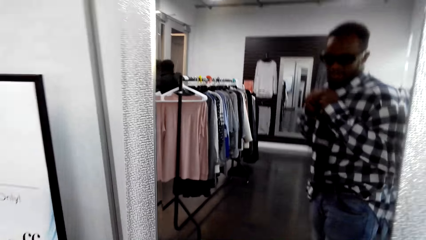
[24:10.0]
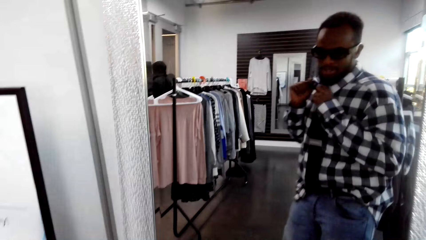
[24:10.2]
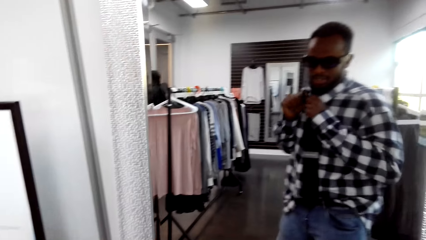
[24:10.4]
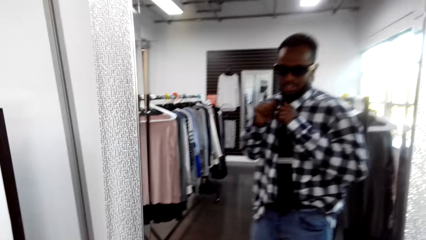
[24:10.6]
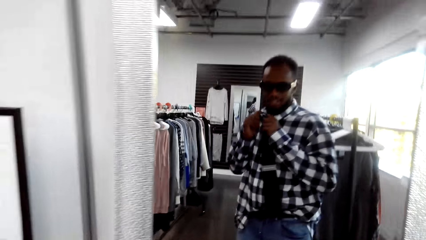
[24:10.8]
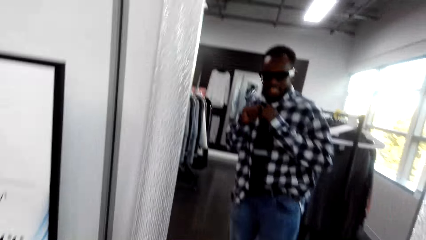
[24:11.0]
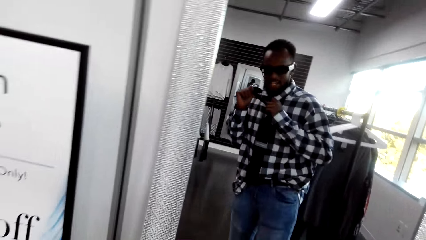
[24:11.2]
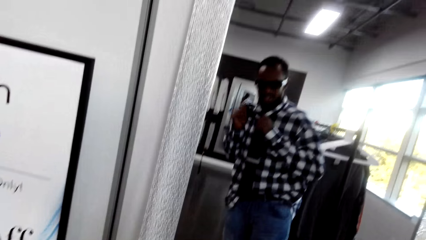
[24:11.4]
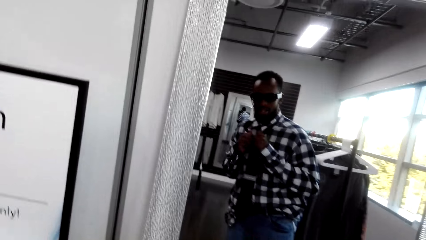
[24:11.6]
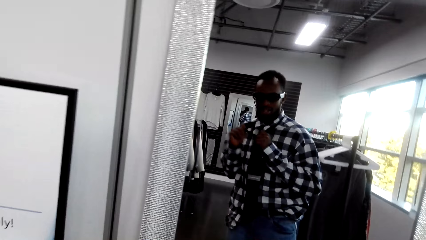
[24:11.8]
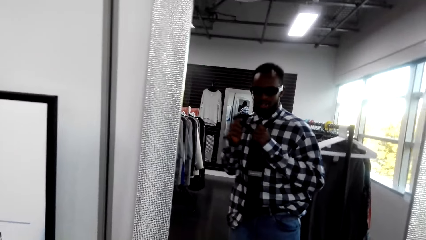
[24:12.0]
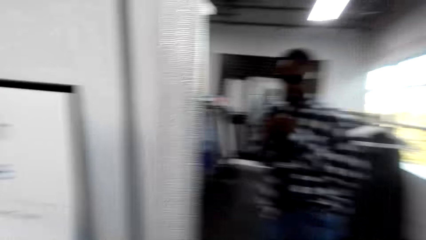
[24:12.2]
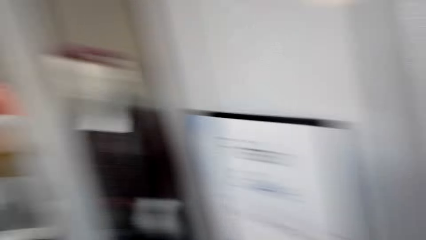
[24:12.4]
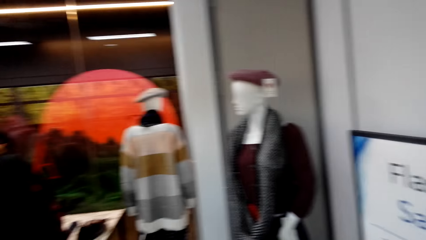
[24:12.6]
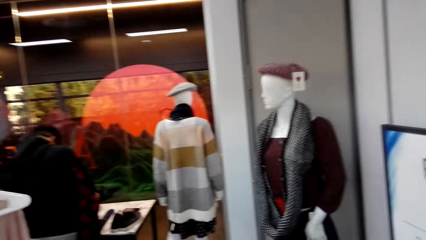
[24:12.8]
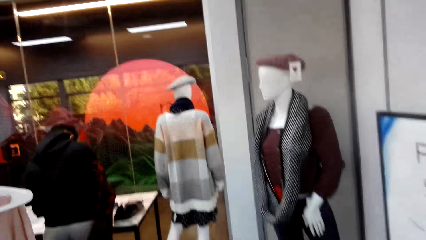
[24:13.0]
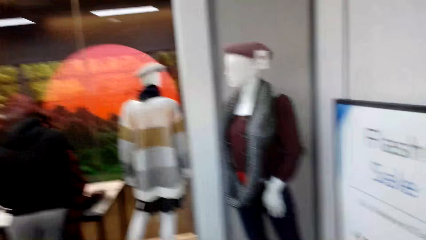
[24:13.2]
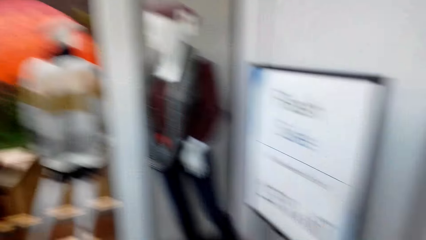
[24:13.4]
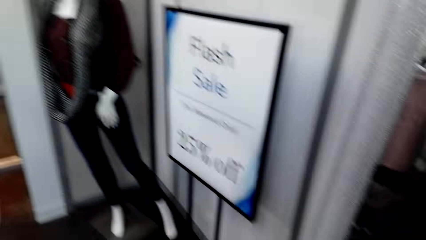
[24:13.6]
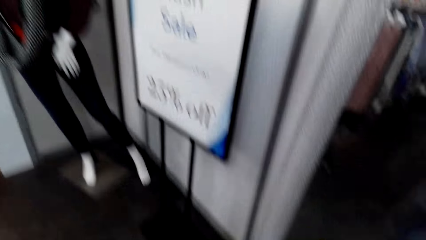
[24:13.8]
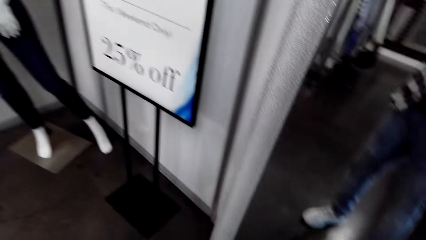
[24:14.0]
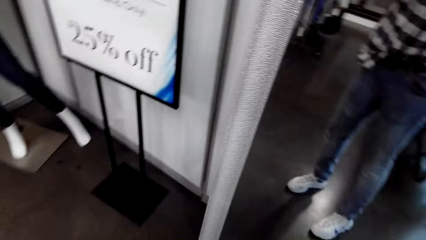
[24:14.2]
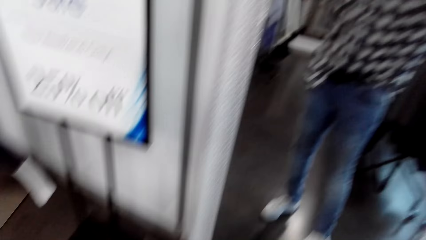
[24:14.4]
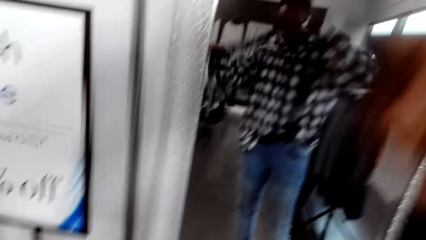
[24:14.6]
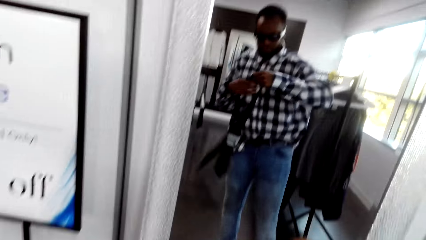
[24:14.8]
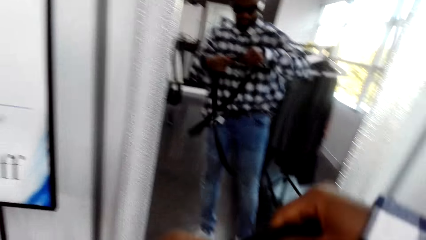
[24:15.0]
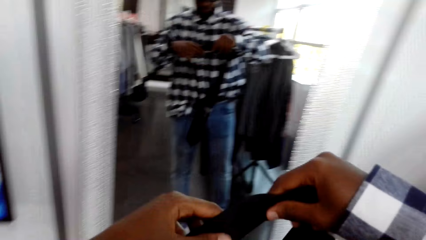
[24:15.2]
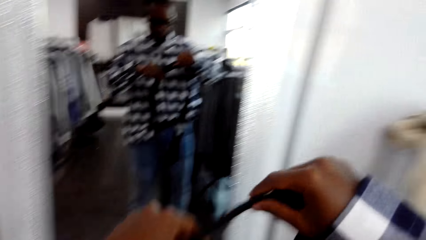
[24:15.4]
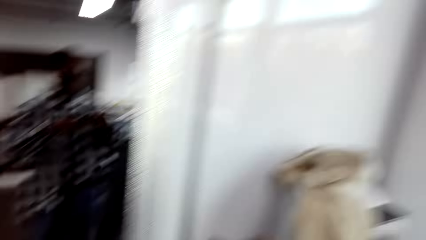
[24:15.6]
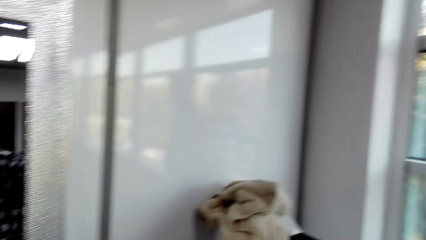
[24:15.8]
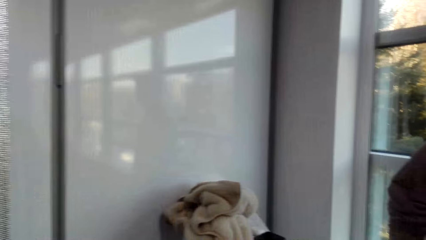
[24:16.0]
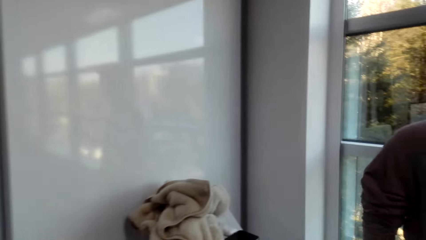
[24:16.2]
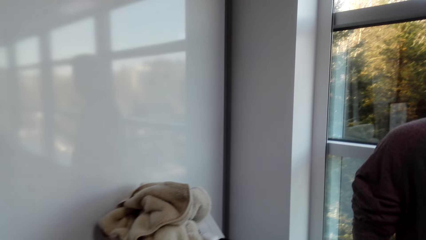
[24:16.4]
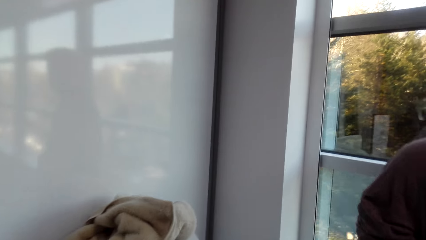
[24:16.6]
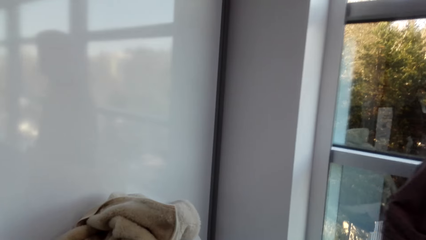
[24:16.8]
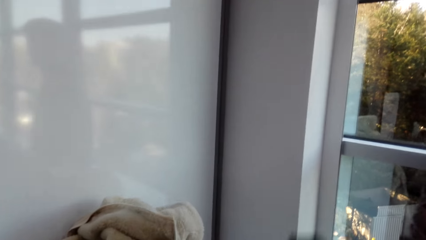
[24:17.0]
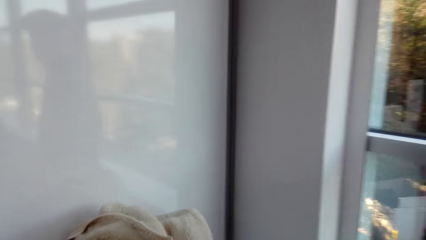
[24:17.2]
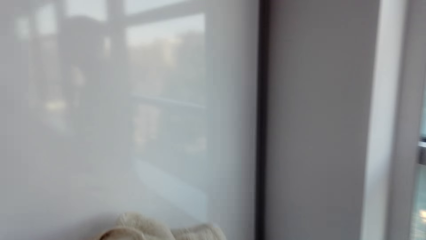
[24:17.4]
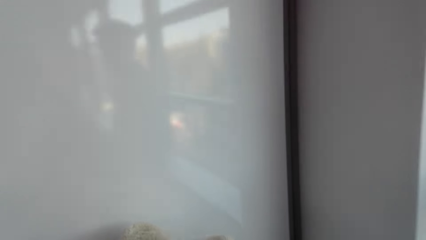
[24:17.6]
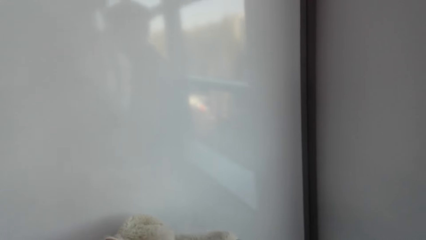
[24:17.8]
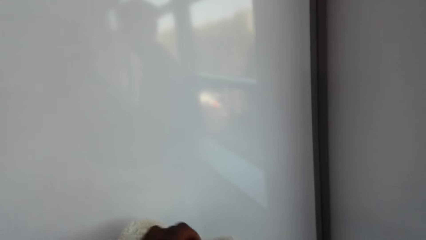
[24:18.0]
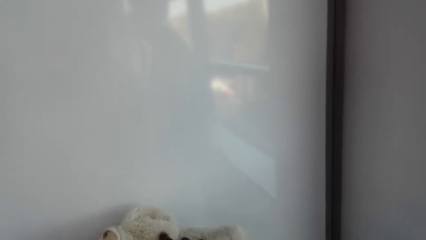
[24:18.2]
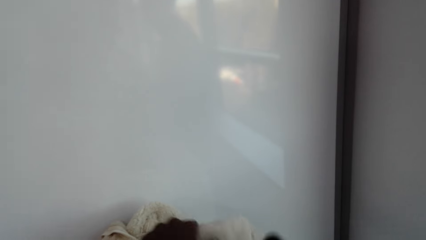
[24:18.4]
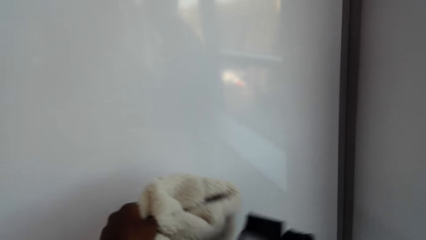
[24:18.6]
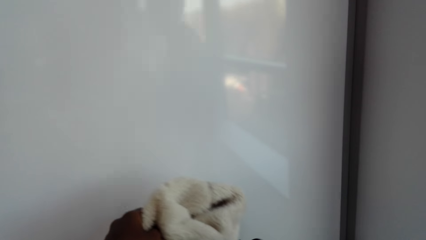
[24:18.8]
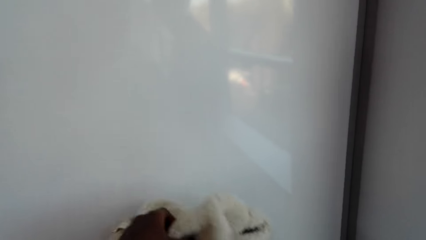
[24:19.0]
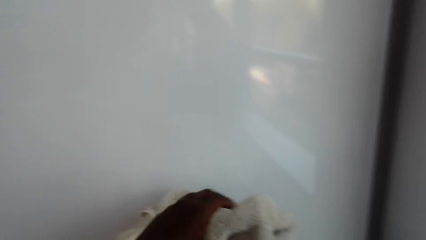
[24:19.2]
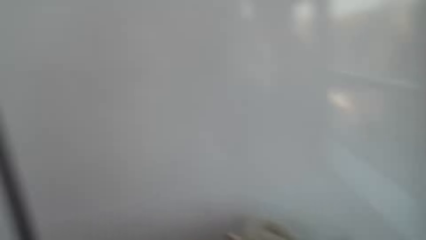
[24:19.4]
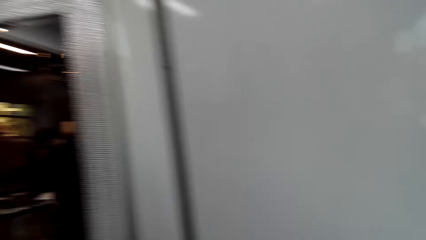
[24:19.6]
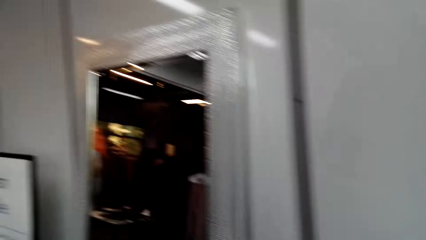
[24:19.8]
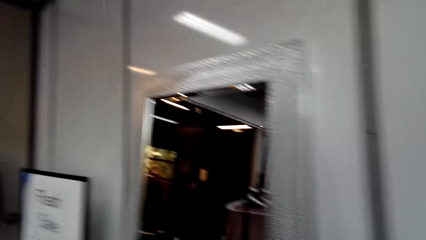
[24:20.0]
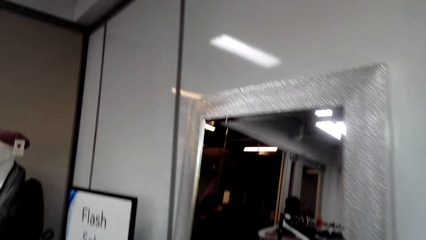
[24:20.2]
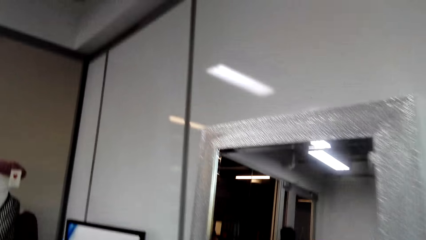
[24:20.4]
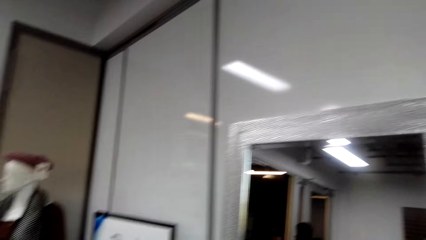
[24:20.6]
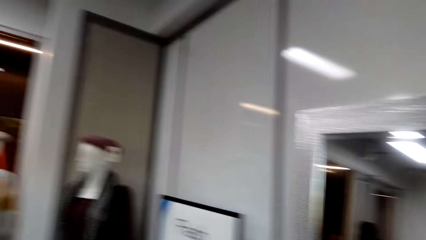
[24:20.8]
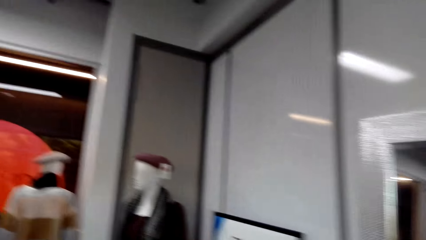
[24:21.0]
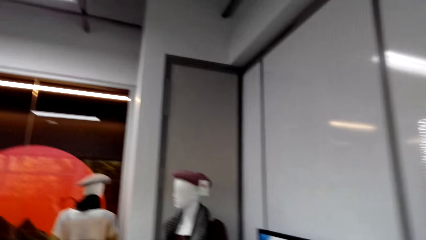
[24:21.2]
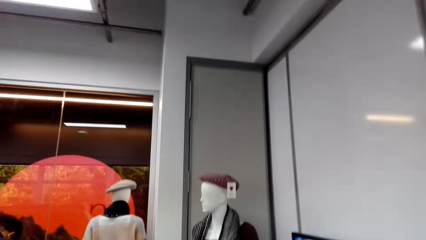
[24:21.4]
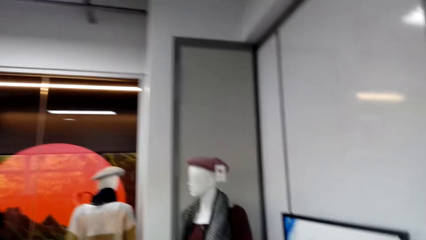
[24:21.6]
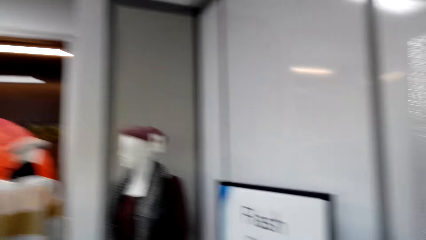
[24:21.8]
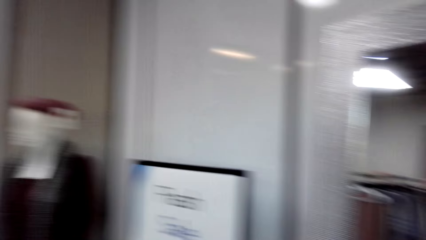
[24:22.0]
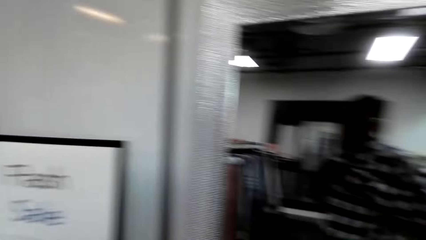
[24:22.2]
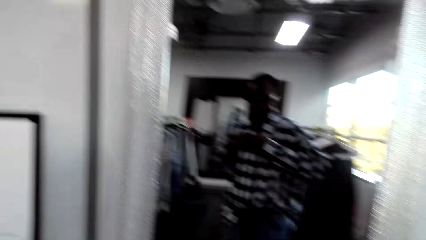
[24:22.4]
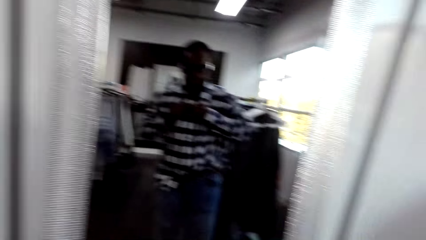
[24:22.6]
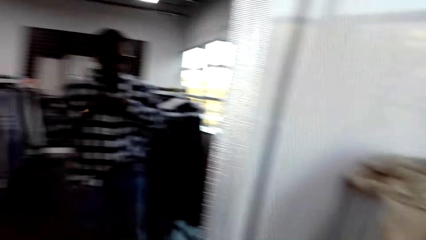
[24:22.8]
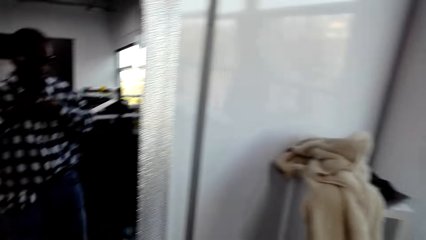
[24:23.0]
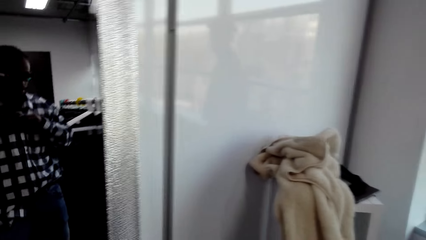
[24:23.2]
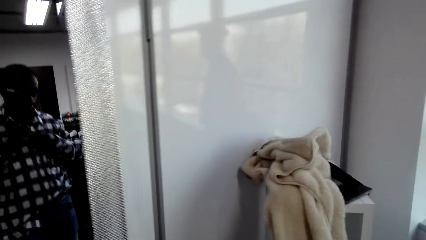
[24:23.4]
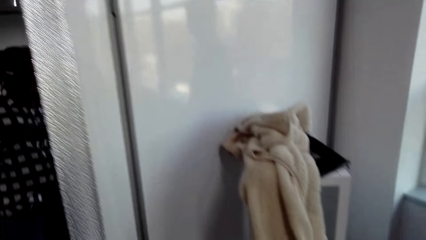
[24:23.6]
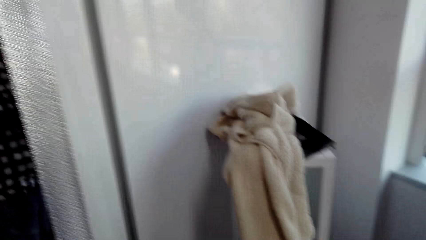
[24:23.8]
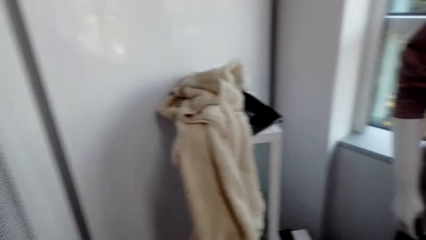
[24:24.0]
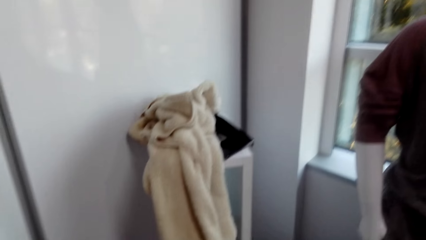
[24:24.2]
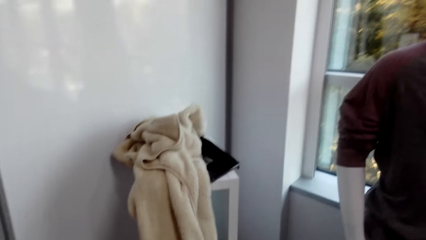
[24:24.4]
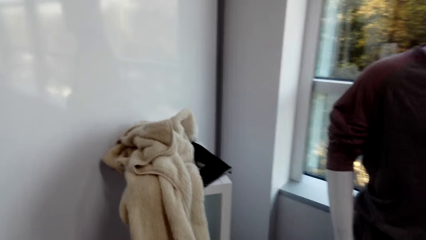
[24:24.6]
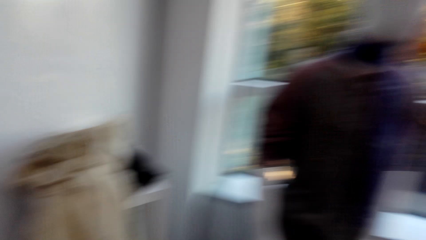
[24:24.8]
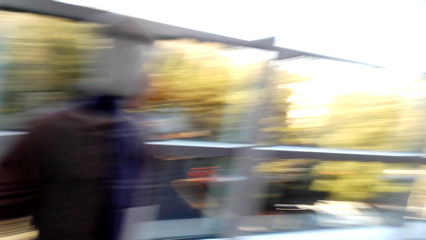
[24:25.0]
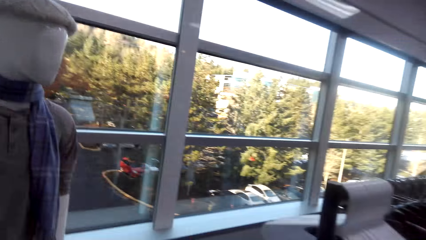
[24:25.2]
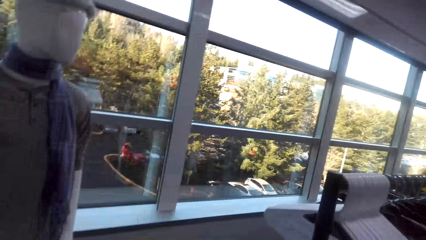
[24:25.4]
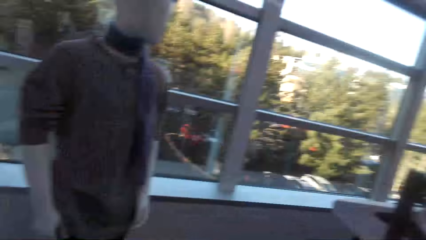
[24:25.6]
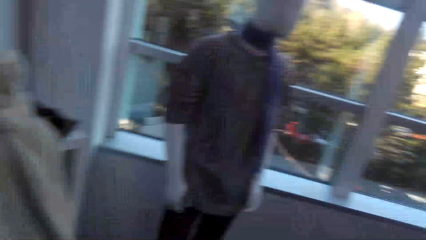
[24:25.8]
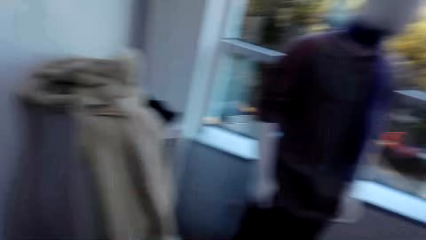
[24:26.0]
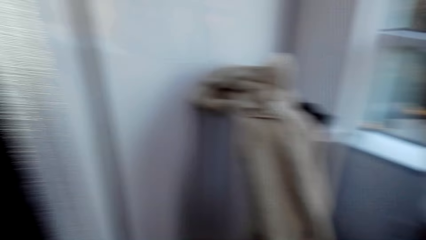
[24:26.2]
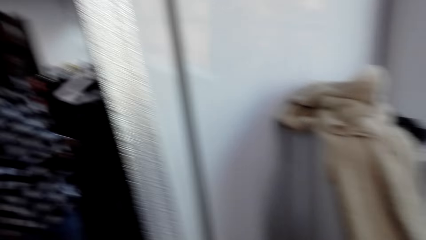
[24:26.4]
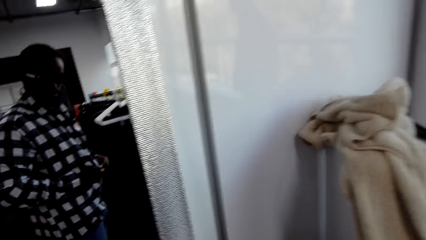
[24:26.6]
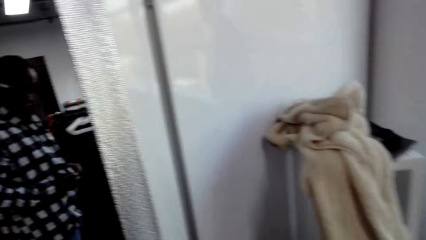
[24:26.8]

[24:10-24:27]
The camera wearer loosens a tie. He turns around the shop. He removes the tie from his neck. He looks around the shop. He puts the tie on the clothes. He turns around the shop. He looks at the mirror. He moves around the shop.
